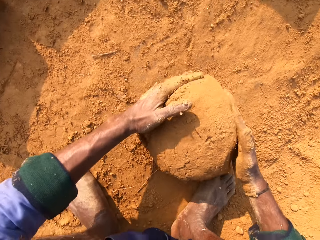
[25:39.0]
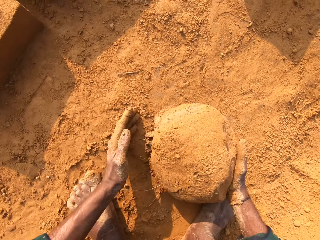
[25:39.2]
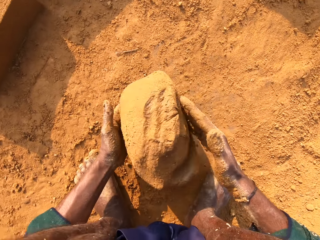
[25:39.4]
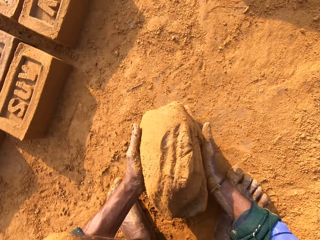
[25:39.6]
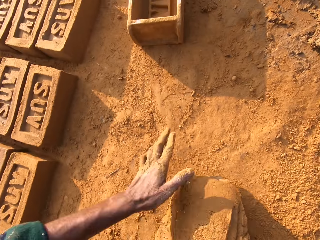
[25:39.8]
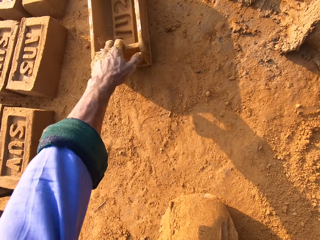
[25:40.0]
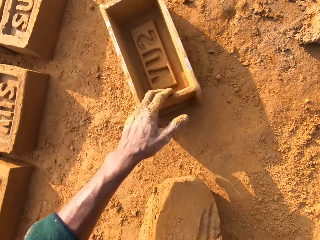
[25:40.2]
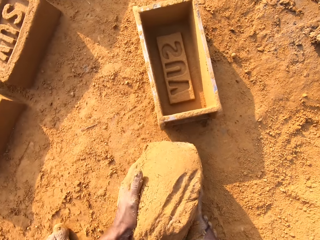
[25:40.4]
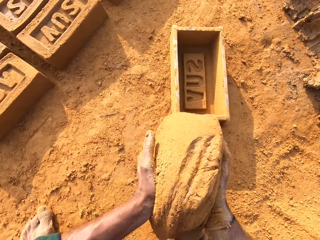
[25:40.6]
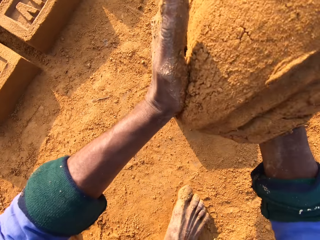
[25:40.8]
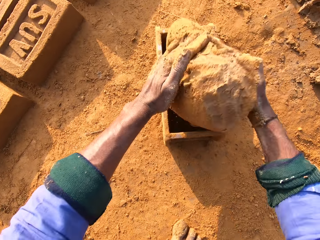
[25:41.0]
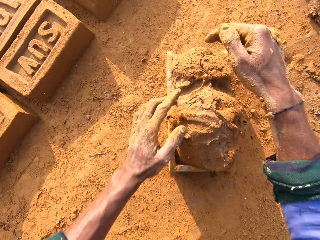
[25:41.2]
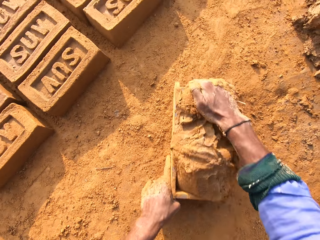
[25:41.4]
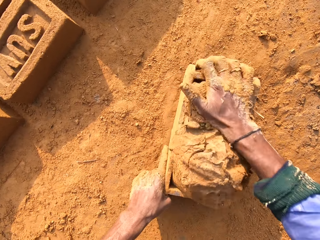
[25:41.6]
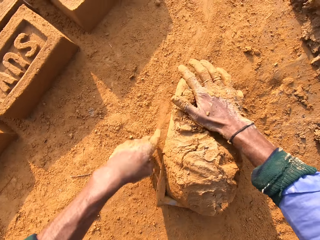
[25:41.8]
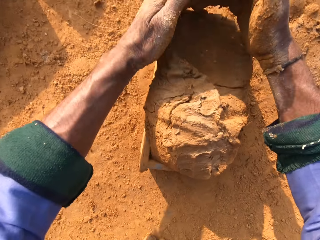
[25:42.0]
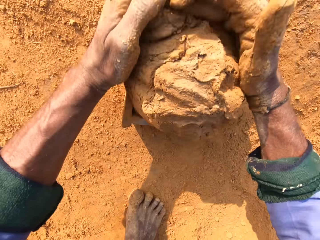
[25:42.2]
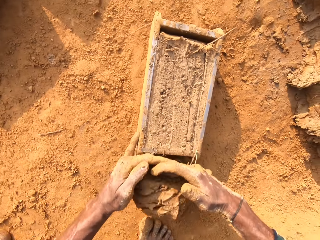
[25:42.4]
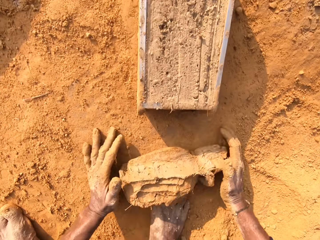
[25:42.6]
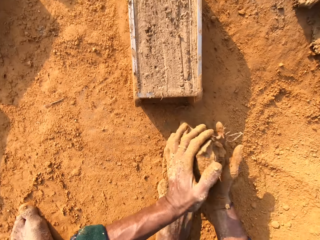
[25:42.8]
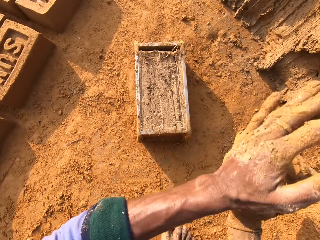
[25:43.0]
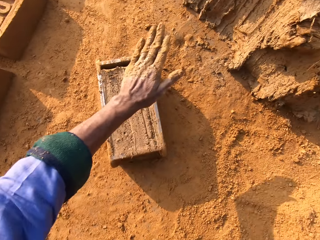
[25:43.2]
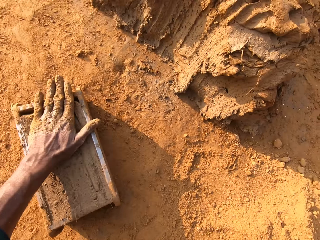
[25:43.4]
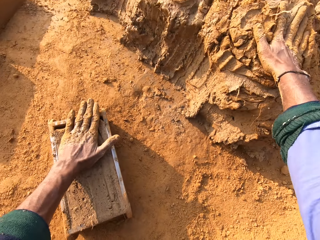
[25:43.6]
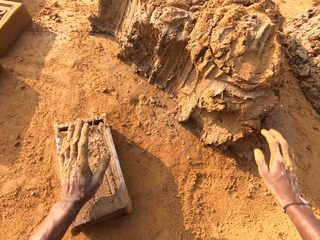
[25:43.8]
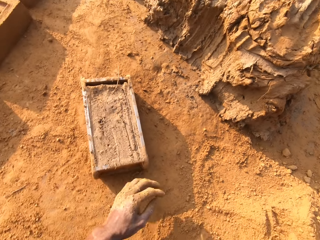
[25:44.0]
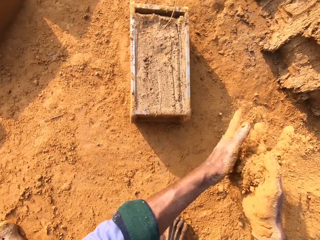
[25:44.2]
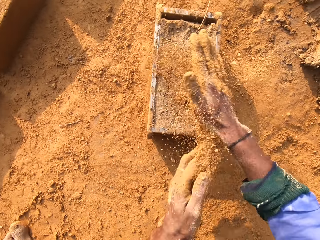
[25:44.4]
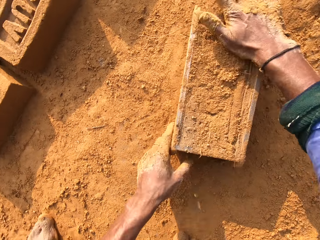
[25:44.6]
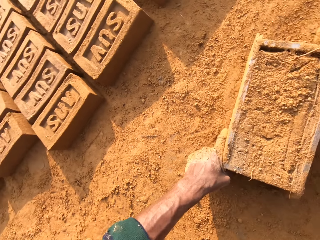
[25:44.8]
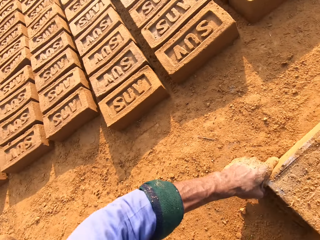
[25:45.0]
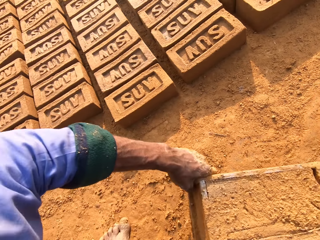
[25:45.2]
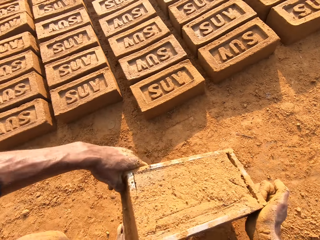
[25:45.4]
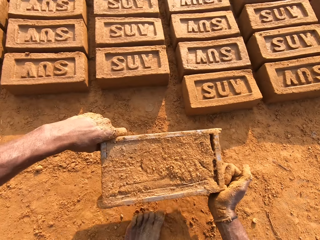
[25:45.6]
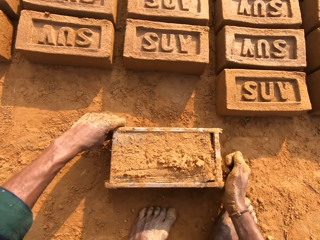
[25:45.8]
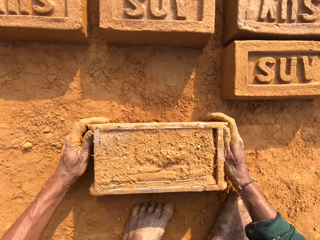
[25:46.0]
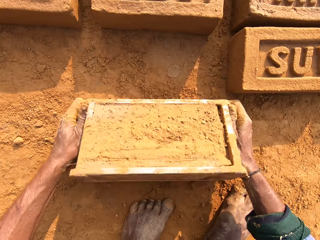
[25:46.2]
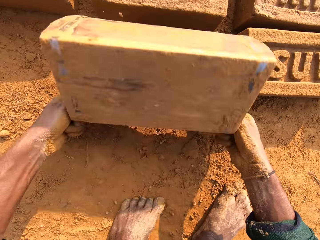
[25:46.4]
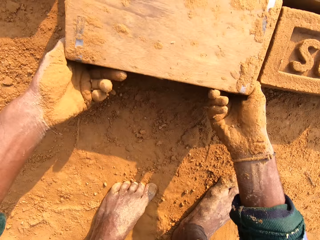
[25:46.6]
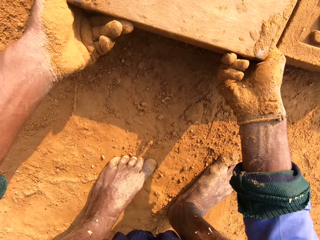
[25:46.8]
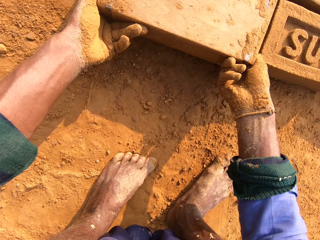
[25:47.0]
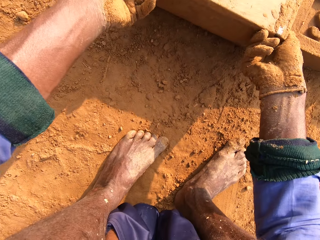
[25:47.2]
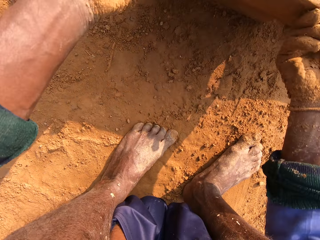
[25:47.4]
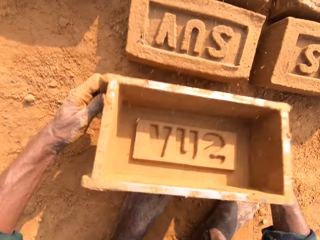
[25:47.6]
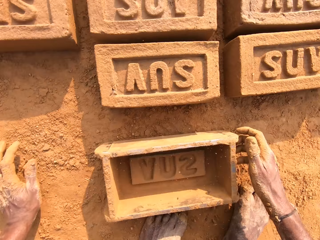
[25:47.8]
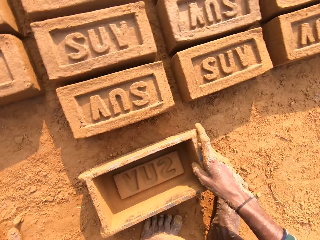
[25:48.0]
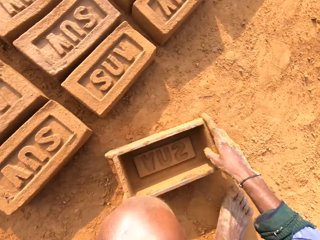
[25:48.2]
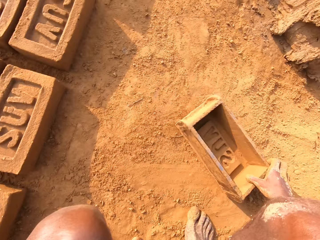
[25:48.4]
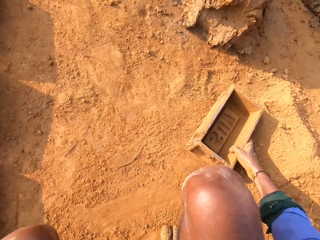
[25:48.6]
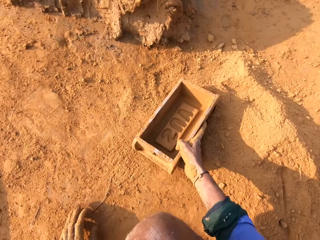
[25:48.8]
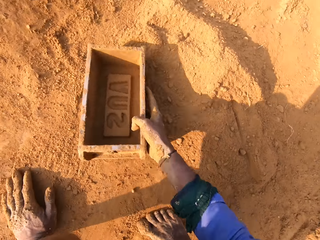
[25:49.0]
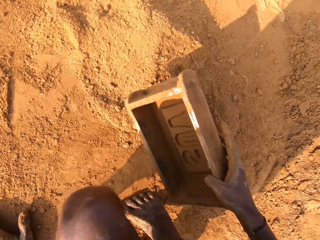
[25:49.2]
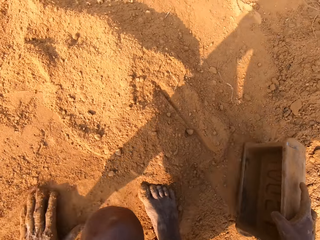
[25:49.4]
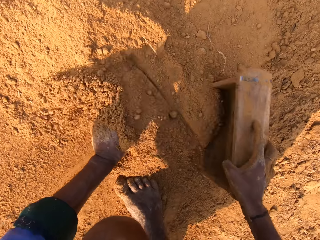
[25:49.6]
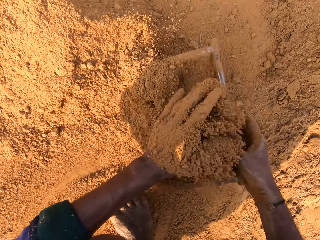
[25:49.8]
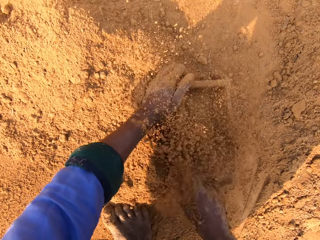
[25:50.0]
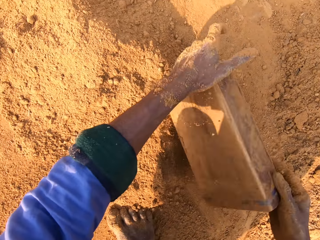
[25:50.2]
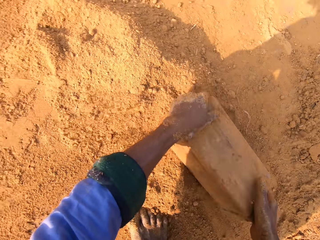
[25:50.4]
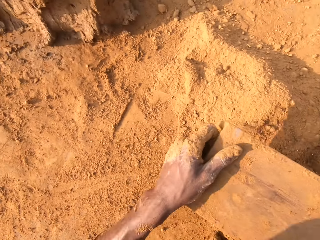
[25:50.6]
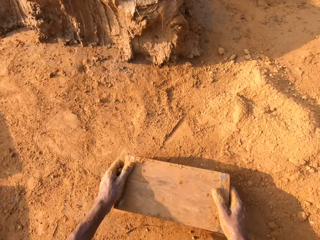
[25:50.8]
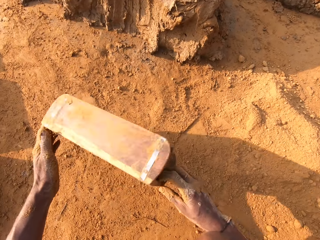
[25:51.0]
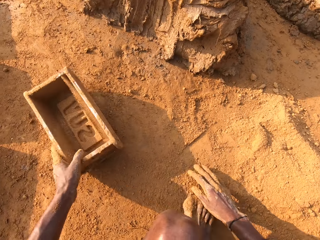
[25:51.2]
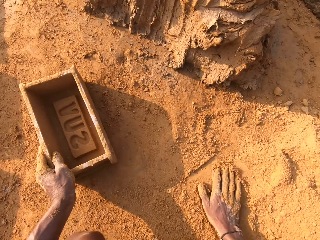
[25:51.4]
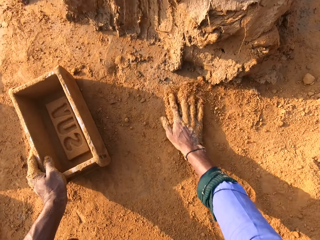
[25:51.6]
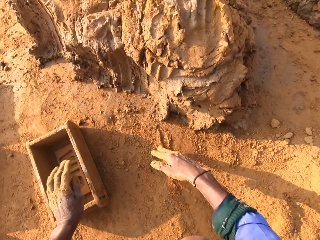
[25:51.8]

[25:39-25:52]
The camera wearer pulls the brick mold closer. They put molding clay in the brick mold. They remove extra molding clay from the brick mold. They throw small clay on the big clay. They cover the brick mold with soil. They flip the brick mold over on the ground. They remove a brick from the brick mold. They collect soil with the brick mold and pour out the soil.

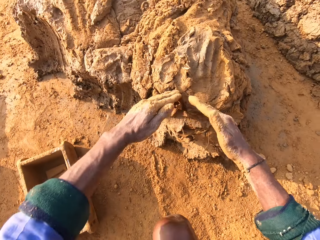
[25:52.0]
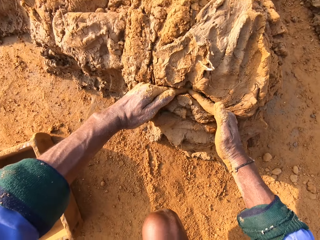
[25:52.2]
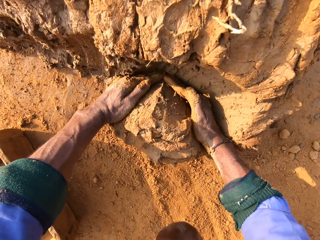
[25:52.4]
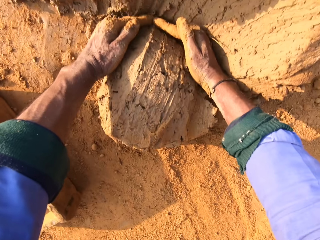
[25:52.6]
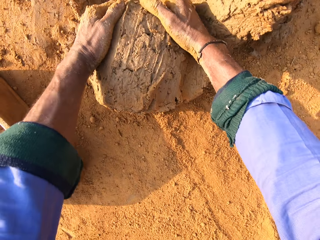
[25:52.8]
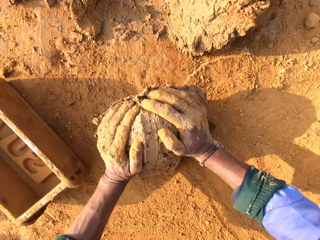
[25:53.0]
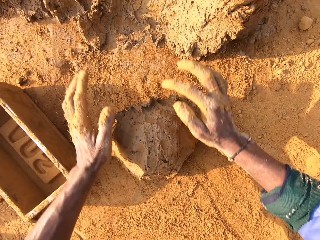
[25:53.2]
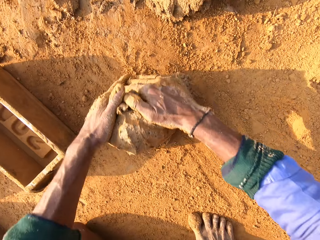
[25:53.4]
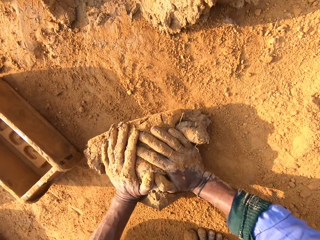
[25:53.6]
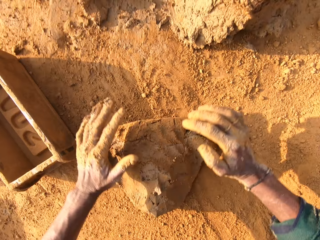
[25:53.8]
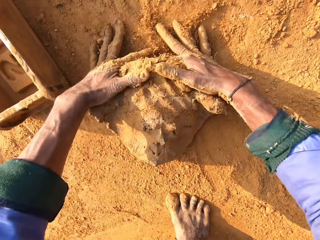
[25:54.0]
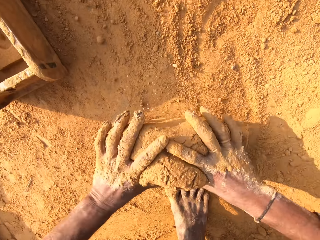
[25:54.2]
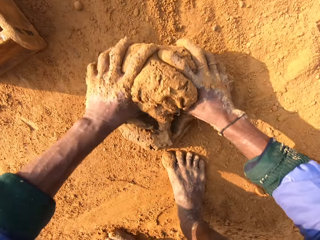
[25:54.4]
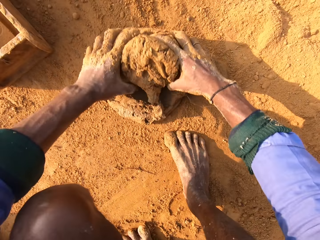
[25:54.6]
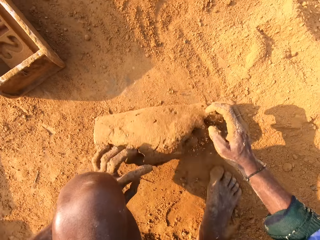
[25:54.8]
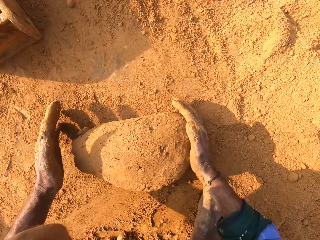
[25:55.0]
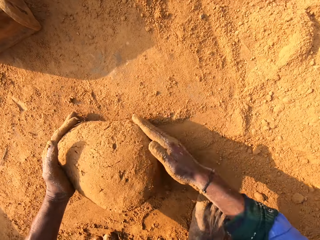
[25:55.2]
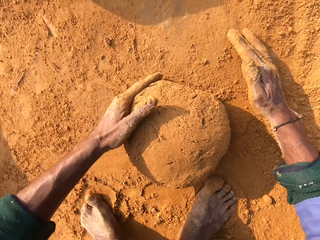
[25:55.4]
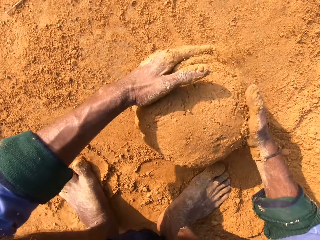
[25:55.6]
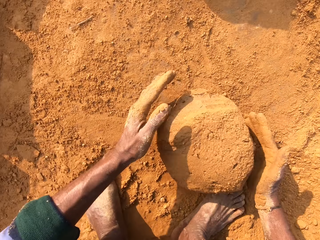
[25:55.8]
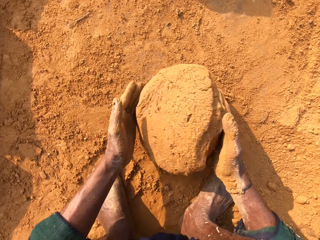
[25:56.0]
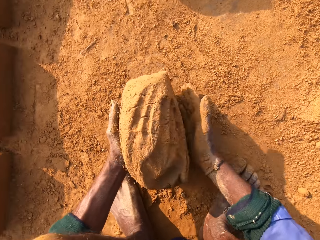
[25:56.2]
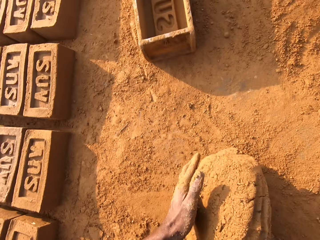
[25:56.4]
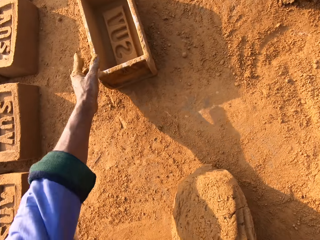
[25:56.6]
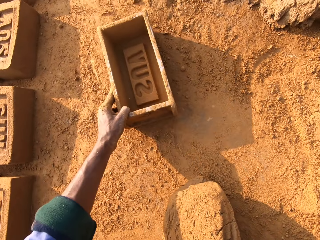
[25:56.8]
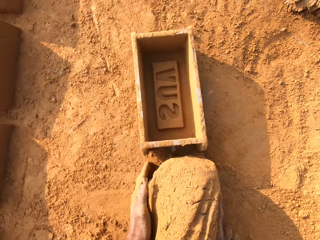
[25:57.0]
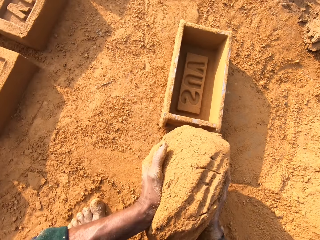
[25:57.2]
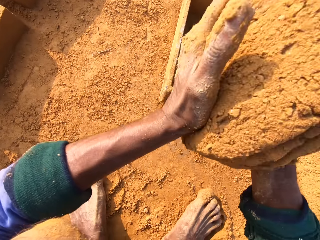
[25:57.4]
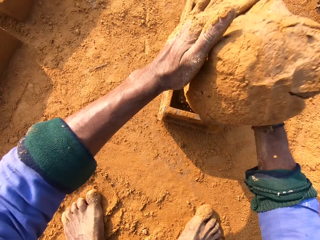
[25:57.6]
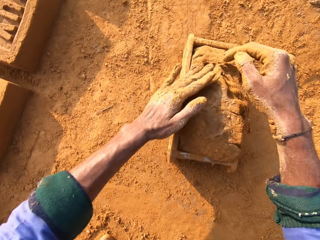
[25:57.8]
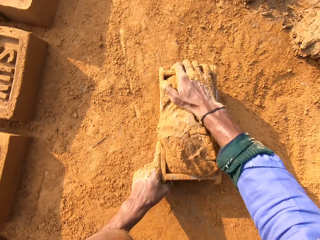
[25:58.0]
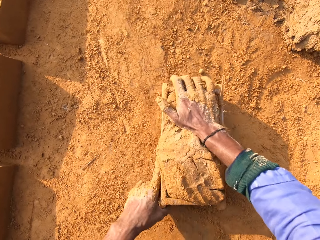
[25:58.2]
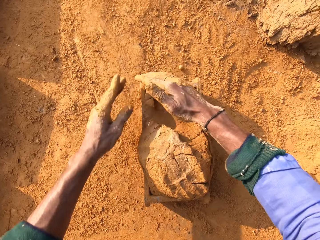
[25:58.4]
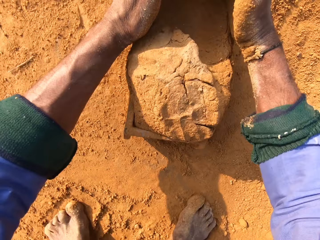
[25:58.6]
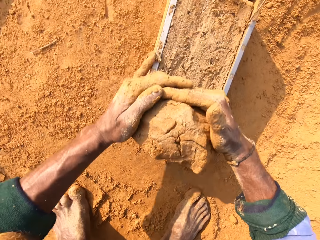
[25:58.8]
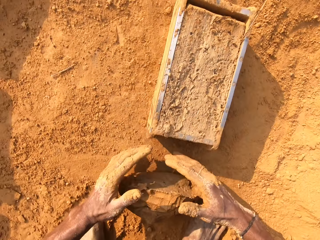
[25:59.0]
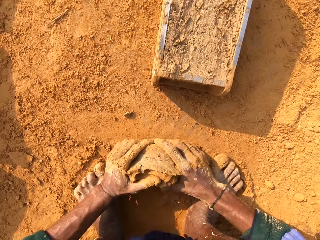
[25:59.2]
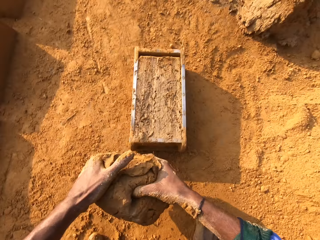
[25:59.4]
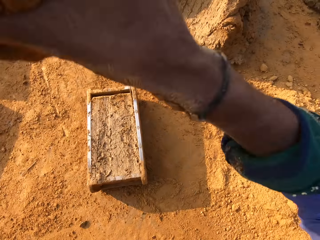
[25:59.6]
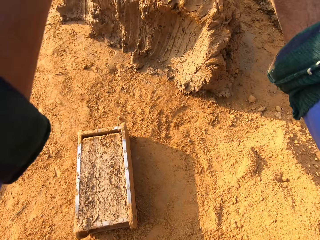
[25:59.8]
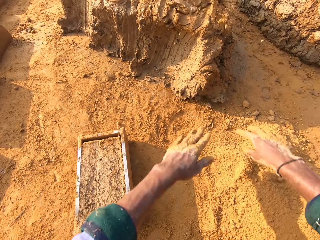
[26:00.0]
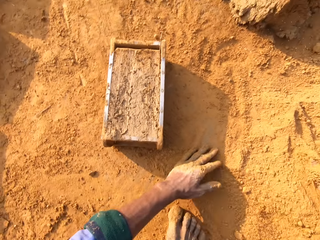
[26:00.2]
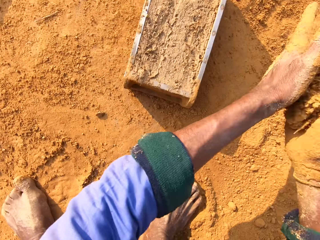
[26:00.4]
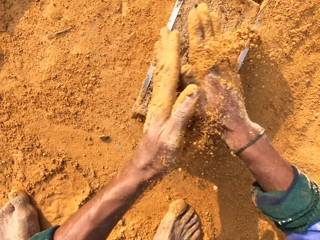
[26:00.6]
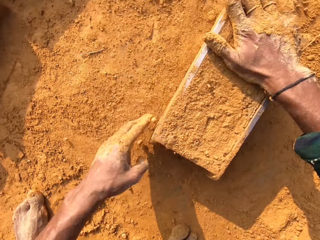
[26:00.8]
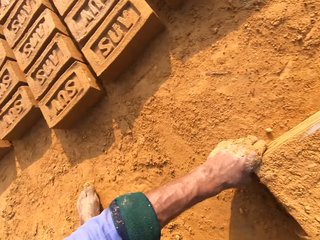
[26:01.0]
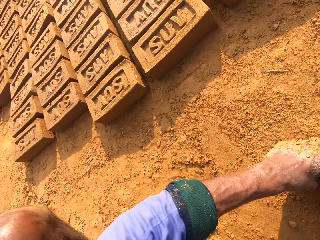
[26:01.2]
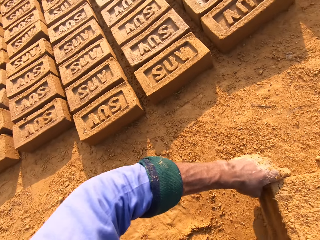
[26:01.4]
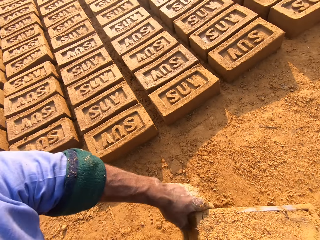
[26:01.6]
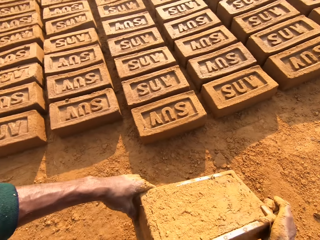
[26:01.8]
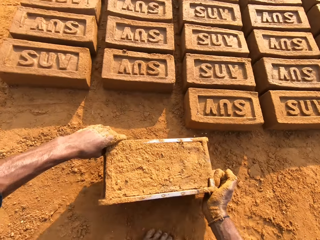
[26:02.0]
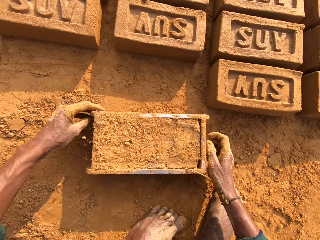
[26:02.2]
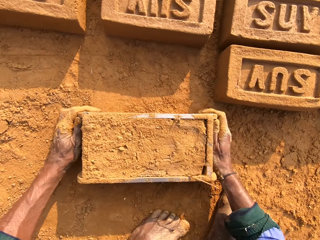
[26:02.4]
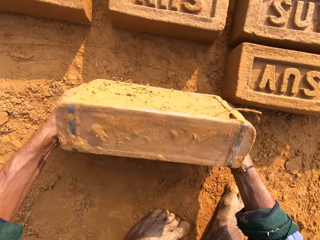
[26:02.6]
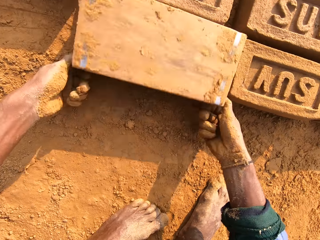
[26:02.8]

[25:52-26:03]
The camera wearer scoops molding clay with their hands. They mold the clay with their hand and roll the molding clay on the floor. They pull the brick mold closer. They put molding clay in the brick mold. They remove extra molding clay from the brick mold. They throw small clay on the big clay. They throw the brick mold on the ground. They cover the brick mold with soil.
